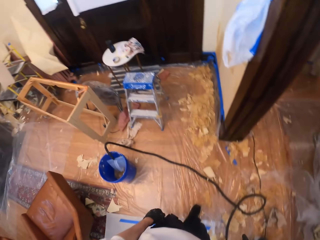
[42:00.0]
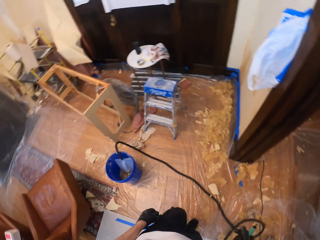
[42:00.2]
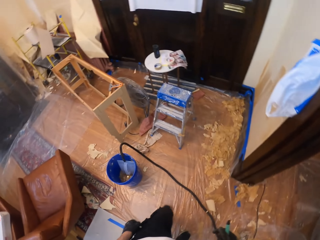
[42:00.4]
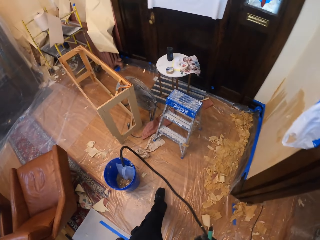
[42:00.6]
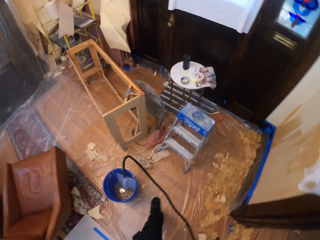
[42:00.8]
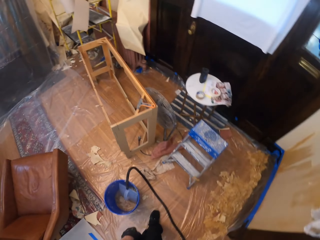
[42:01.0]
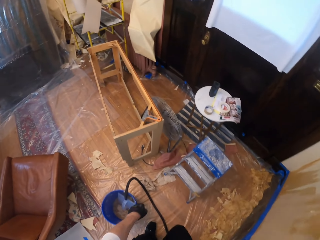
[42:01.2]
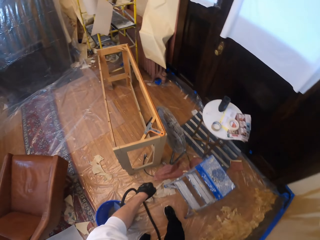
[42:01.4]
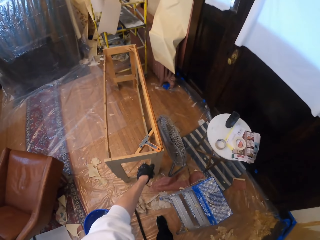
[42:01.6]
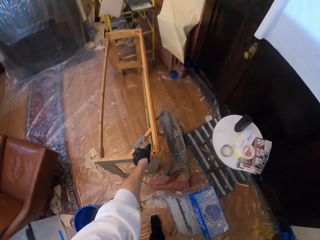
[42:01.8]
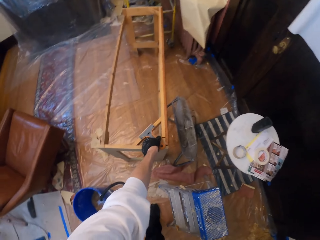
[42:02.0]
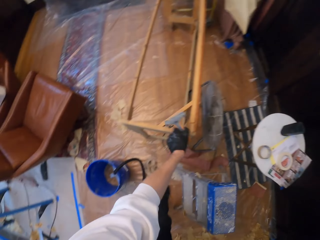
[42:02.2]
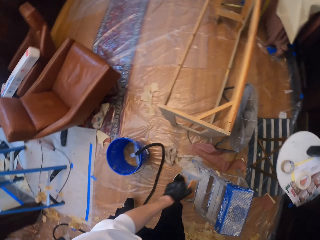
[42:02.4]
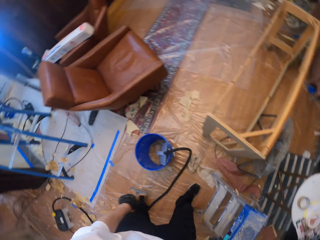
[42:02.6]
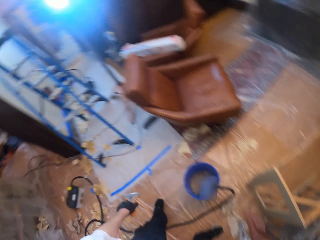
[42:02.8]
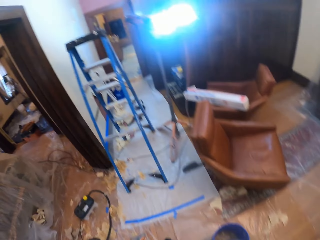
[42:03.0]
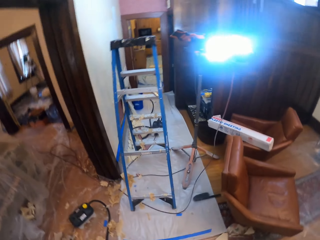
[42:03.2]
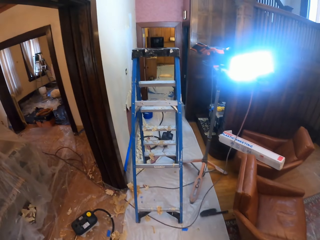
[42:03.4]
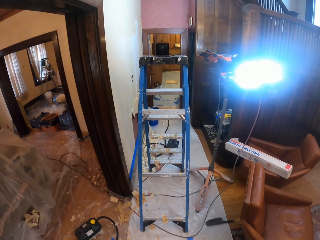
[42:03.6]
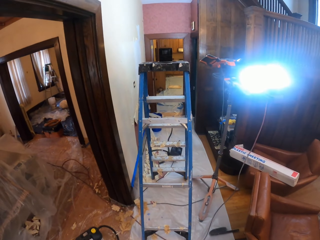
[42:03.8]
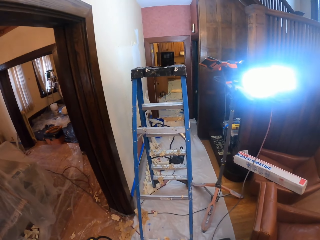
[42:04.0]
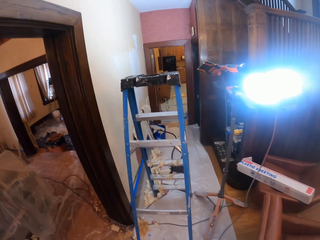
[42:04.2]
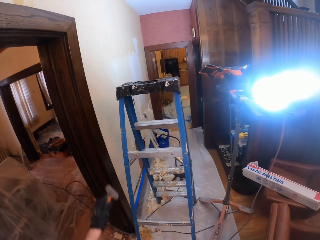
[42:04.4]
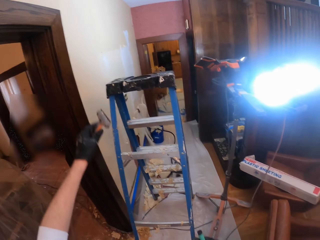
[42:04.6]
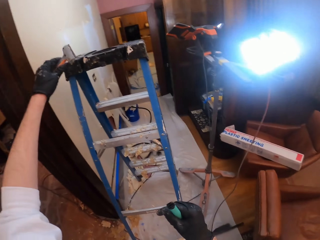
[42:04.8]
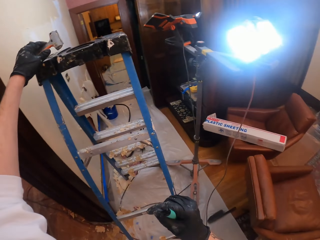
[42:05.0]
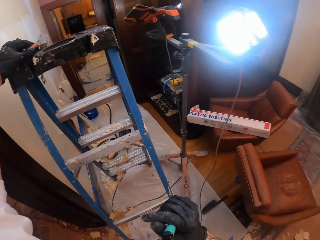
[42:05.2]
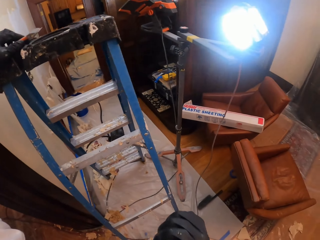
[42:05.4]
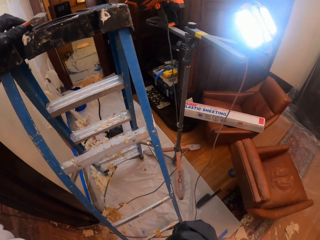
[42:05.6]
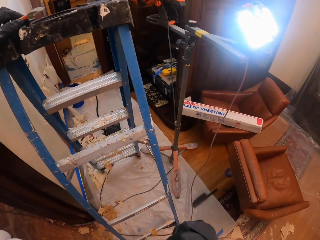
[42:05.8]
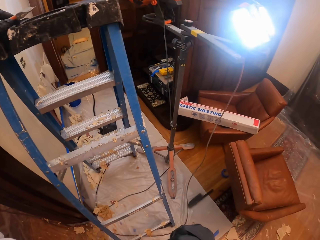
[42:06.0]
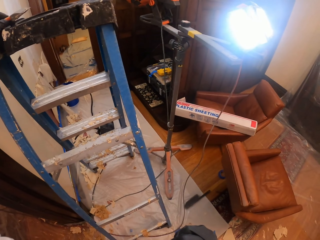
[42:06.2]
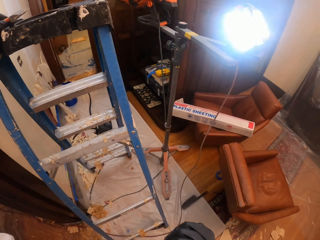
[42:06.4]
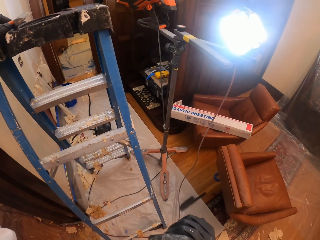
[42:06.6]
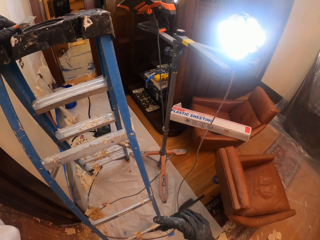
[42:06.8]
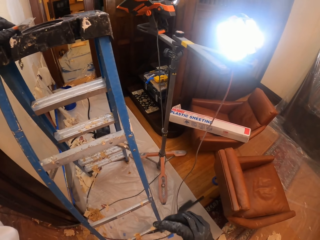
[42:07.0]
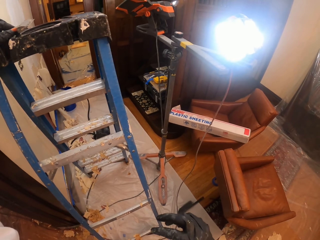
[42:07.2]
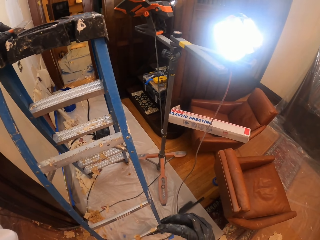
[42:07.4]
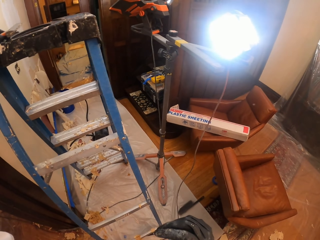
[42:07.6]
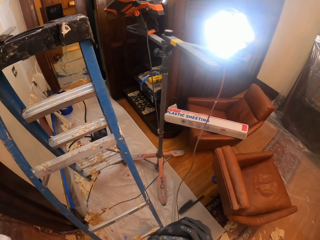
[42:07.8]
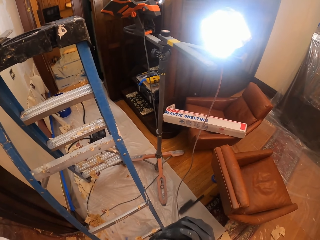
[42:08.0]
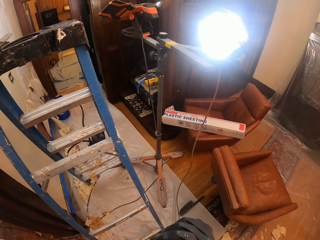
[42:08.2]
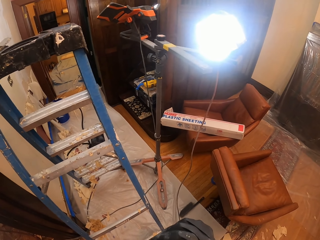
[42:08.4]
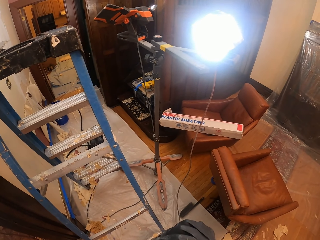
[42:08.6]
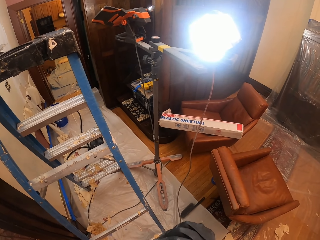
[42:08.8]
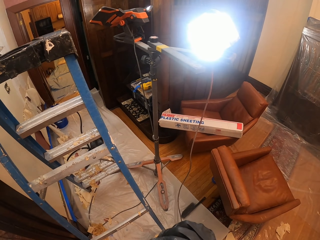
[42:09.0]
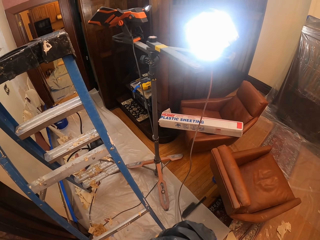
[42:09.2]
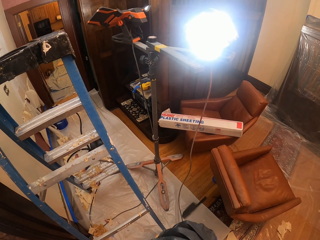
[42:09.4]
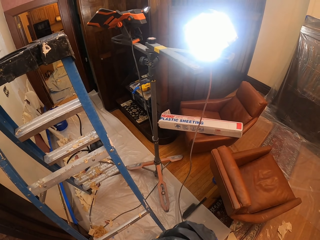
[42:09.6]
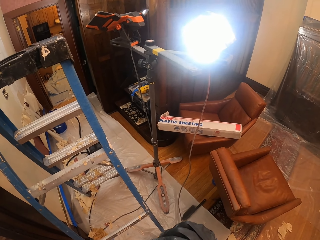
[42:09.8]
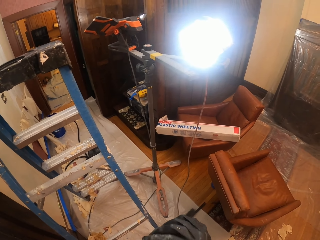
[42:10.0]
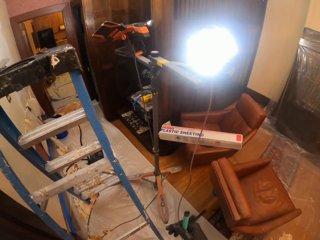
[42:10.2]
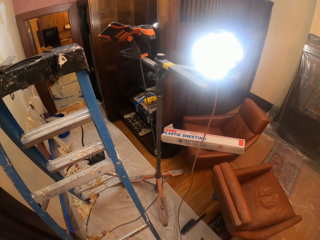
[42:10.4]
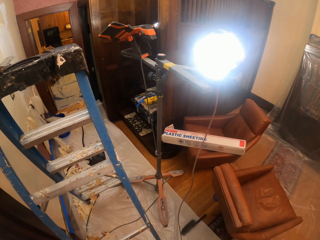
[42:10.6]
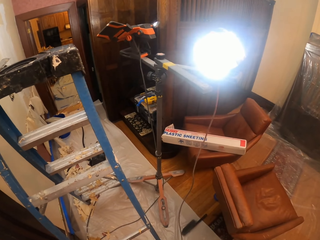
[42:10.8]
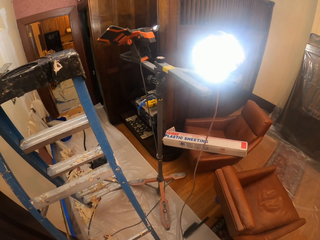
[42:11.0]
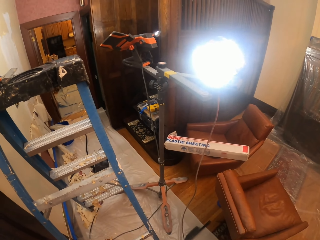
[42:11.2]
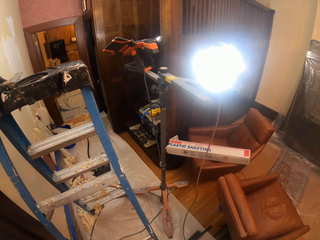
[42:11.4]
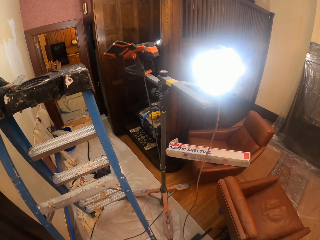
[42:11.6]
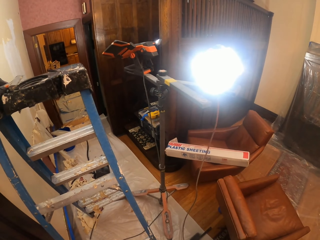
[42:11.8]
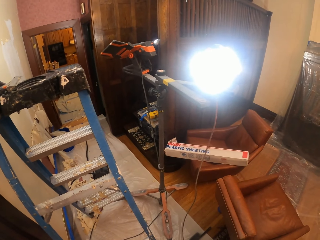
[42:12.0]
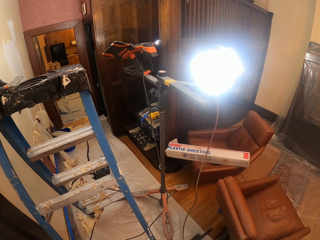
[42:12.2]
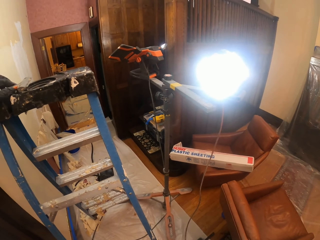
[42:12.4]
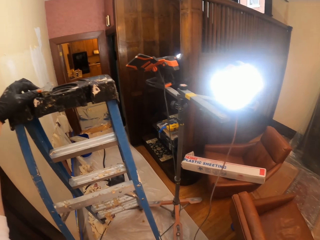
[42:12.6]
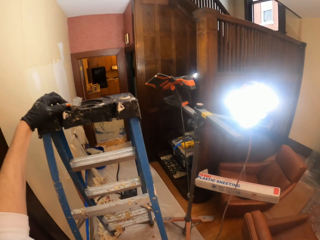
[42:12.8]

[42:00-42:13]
The camera wearer walks towards a small ladder. They pick up the scraper. They walk towards a wall. They hold the scraper on the ladder. They smoke a vapor pen in the mouth. They look around and stare at the floor.

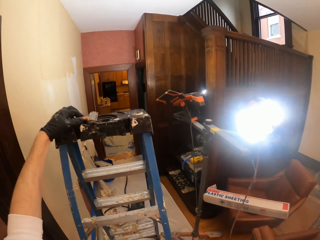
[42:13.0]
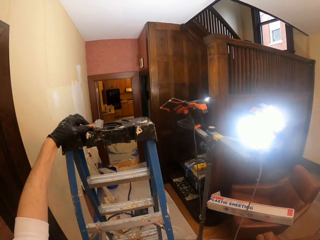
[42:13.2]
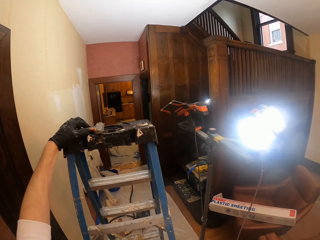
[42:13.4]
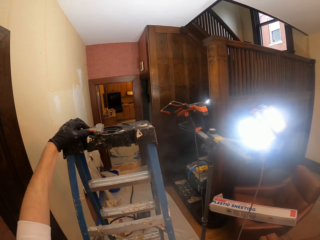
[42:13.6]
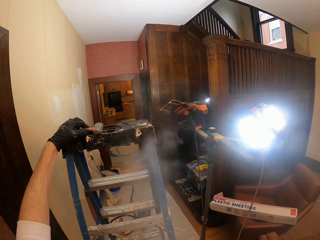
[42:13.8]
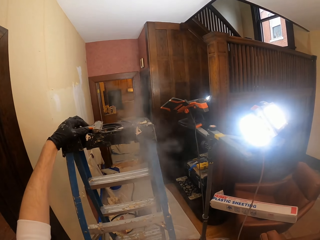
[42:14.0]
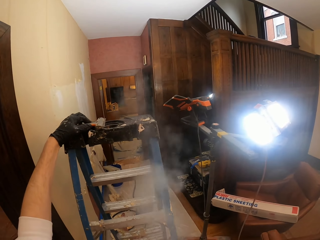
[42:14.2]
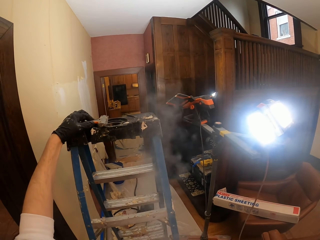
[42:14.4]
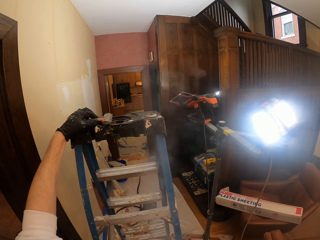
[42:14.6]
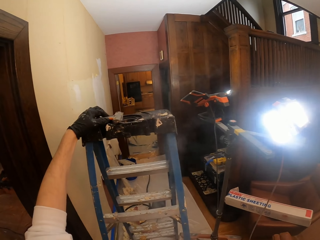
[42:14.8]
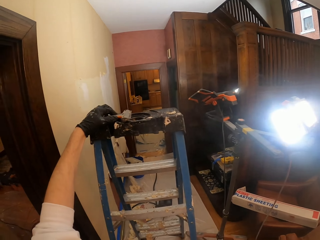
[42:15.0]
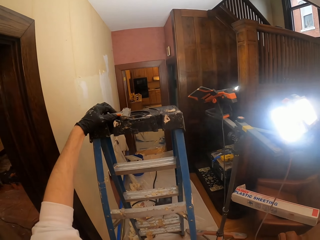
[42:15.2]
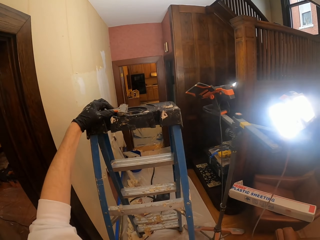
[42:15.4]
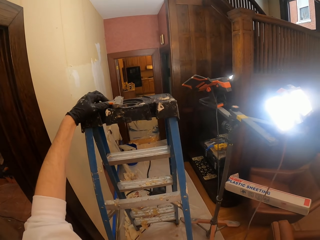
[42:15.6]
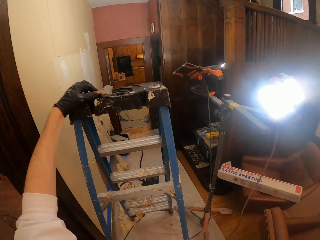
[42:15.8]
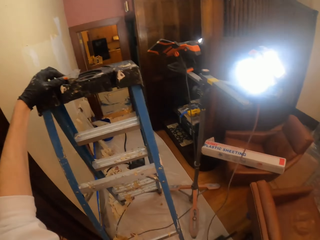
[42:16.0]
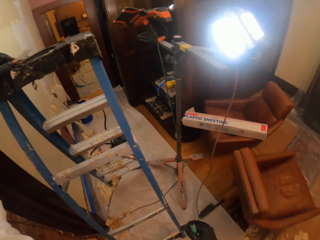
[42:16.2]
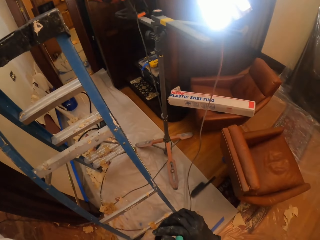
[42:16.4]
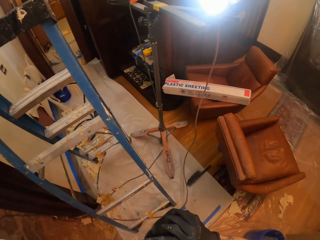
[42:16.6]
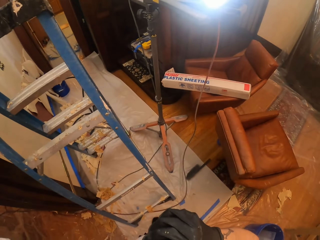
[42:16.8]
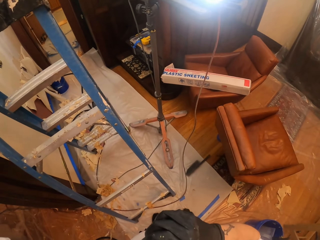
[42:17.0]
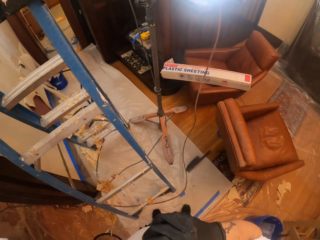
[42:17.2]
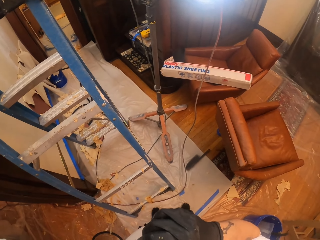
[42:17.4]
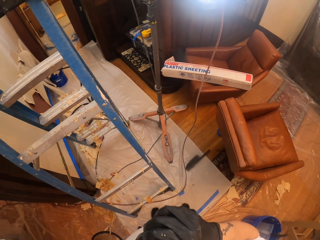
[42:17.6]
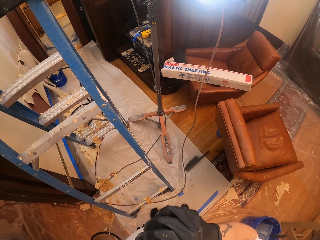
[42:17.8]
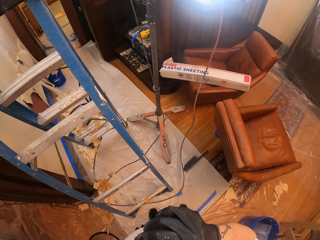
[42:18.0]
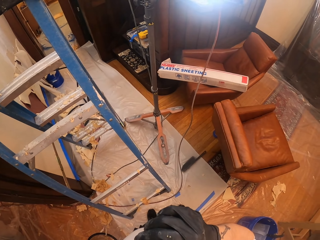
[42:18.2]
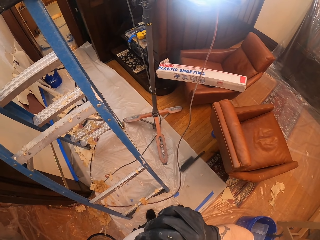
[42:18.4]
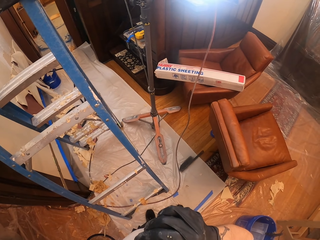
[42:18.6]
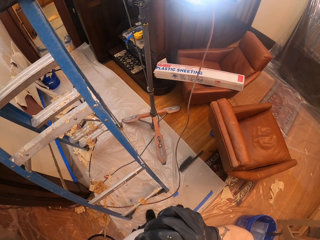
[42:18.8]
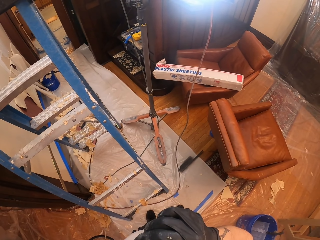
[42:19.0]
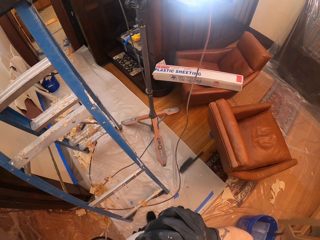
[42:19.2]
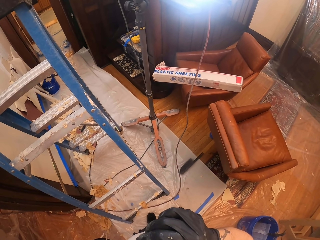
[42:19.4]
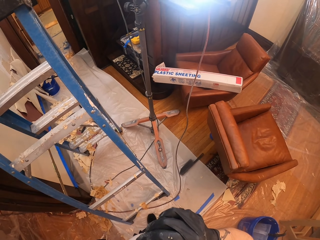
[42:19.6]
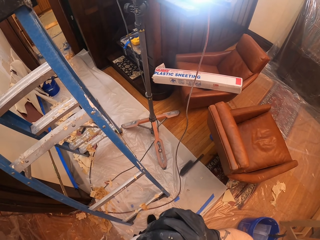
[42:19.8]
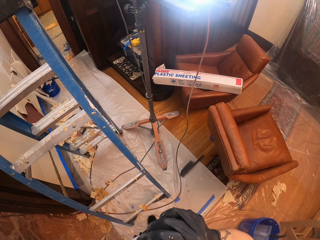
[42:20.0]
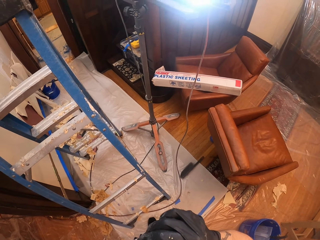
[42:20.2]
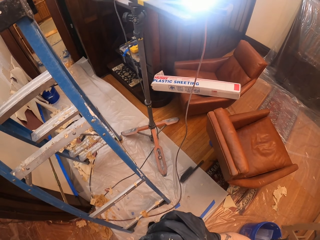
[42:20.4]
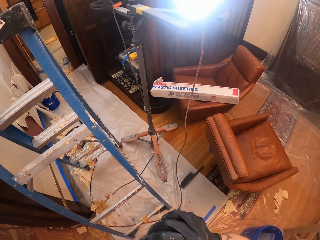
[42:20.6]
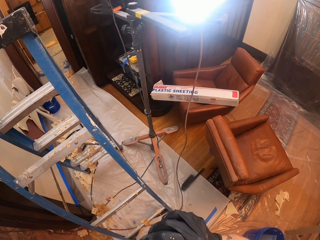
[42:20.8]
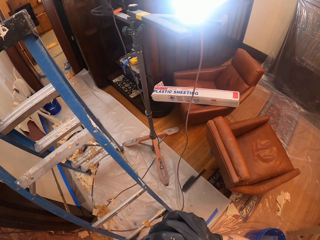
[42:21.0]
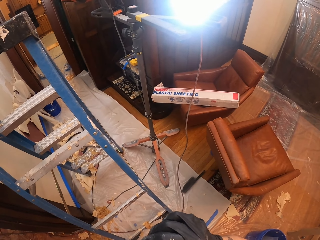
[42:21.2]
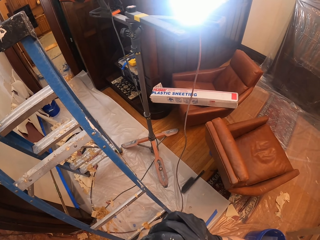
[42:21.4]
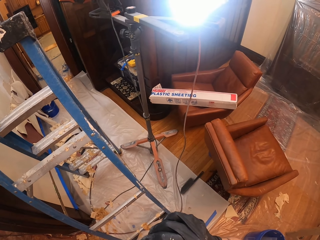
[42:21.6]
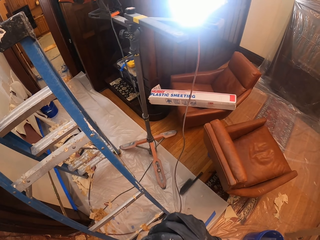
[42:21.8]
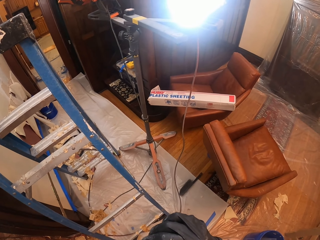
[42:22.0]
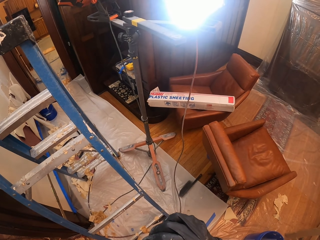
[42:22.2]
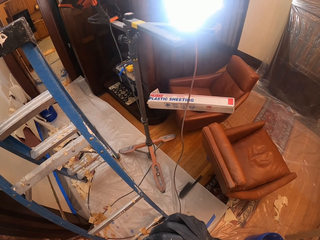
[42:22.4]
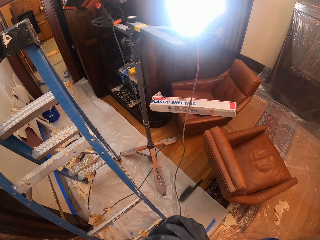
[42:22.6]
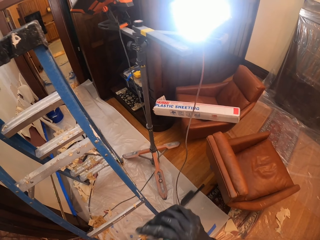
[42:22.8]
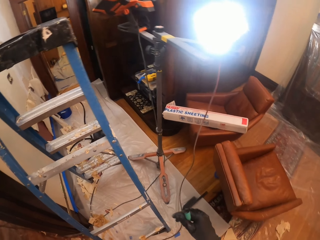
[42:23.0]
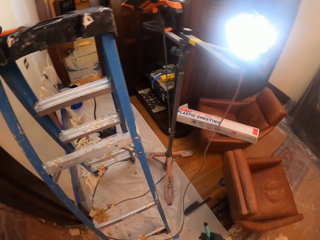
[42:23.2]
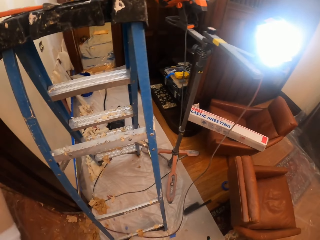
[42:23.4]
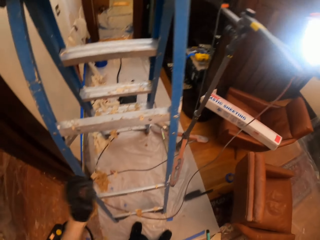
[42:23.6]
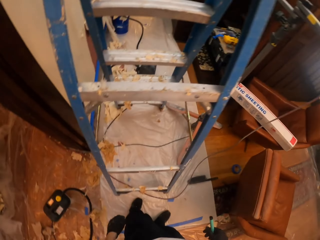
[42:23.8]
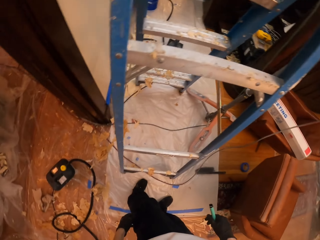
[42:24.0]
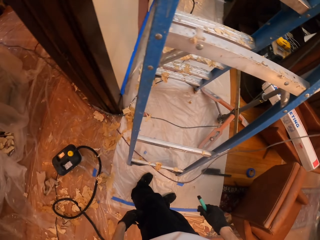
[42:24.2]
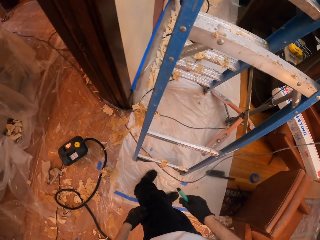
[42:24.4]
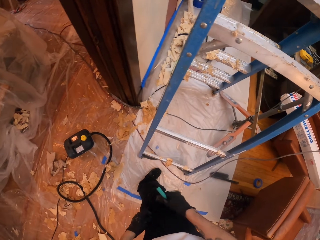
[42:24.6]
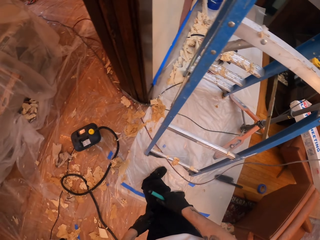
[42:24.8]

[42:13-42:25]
The camera wearer looks at the ladder. They smoke a vapor pen in the mouth. They look around.
